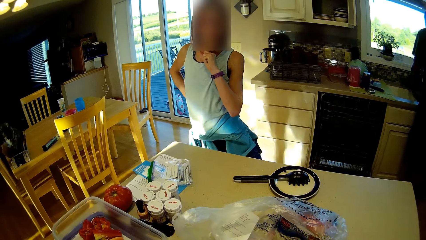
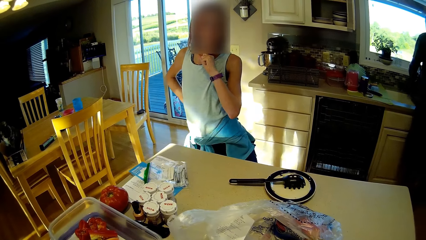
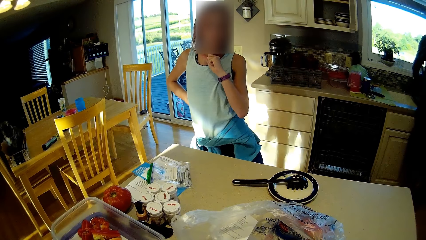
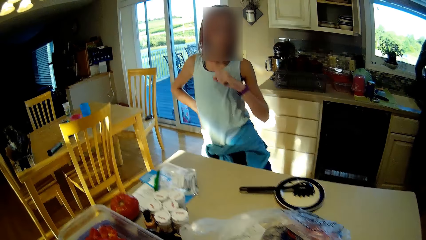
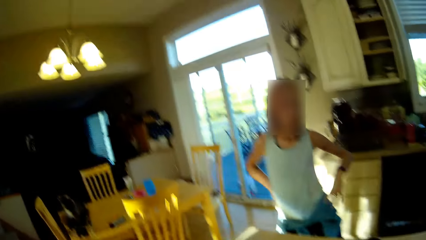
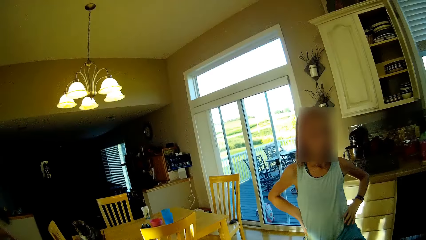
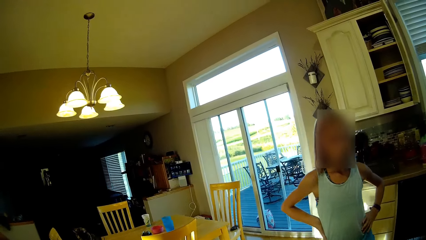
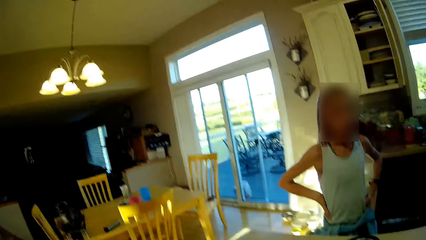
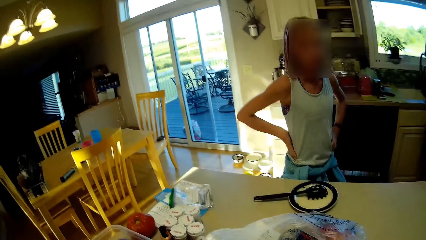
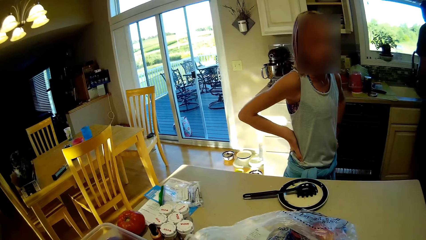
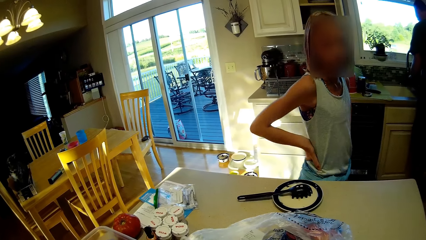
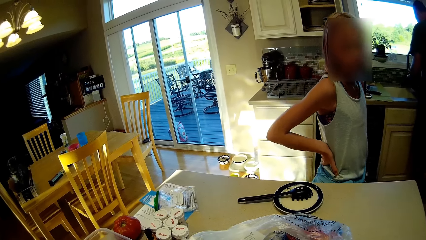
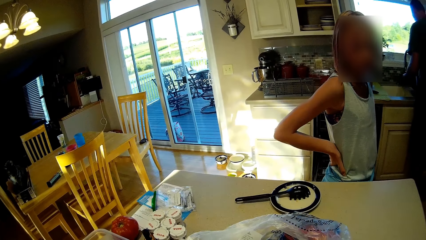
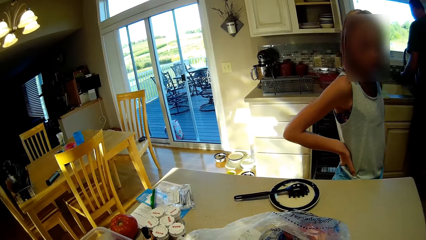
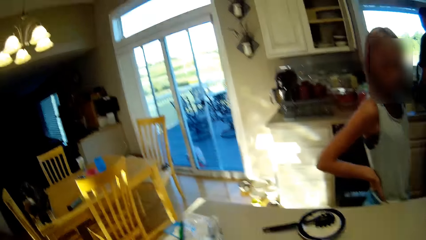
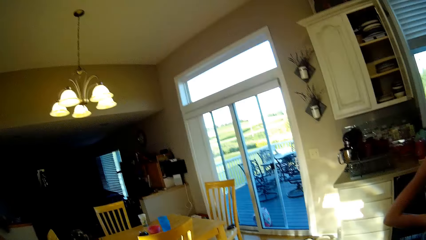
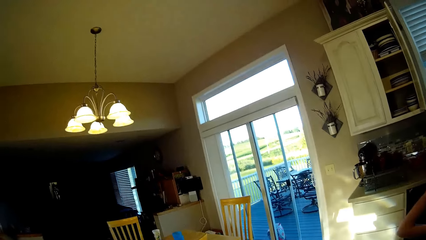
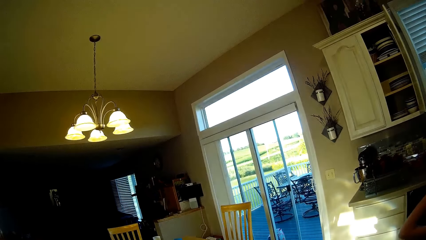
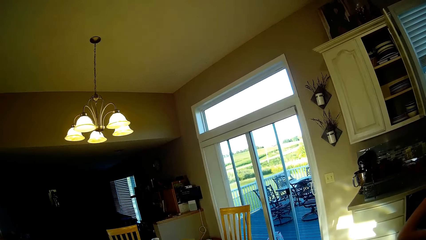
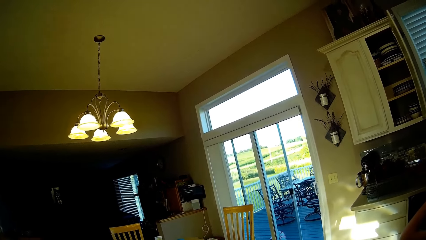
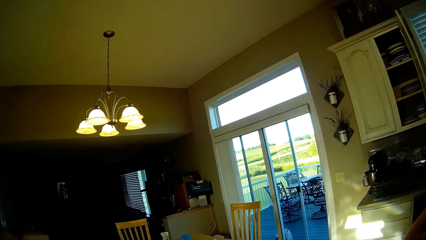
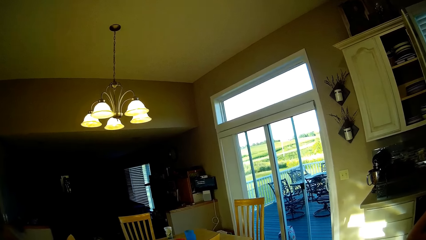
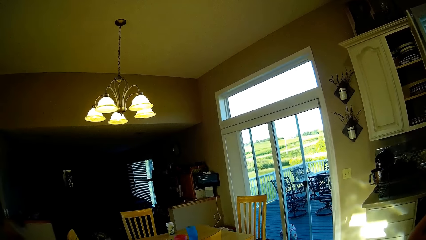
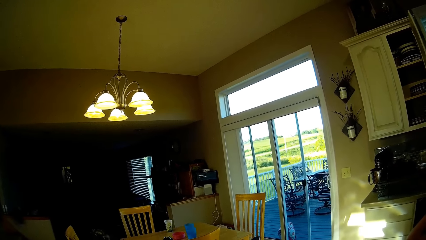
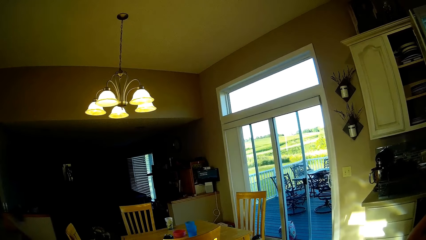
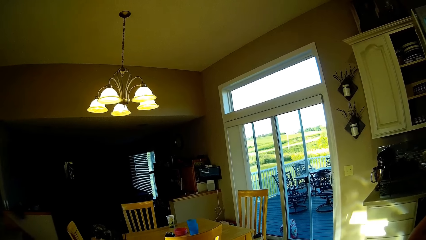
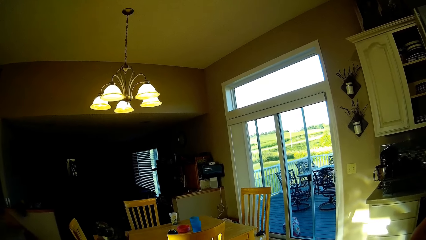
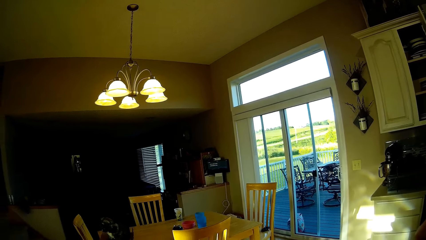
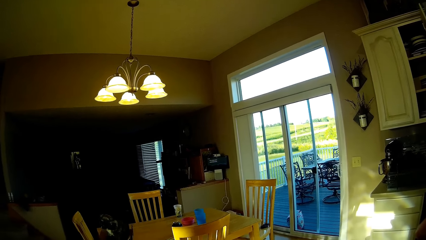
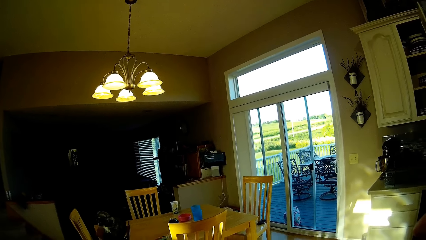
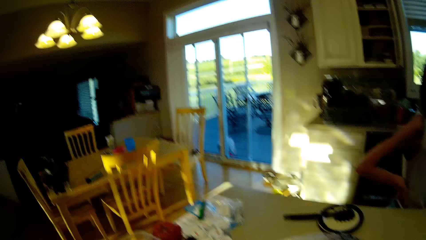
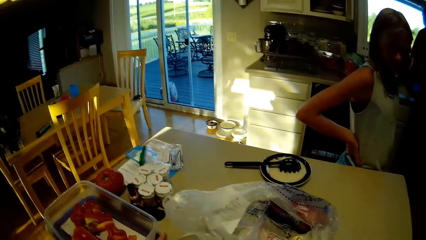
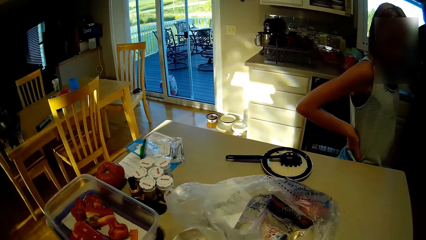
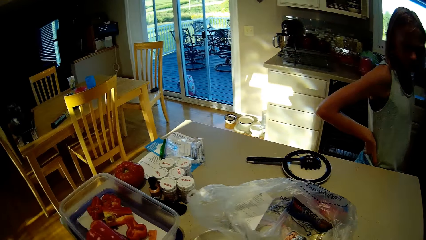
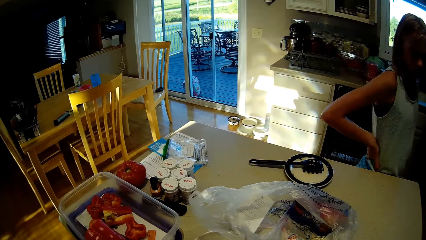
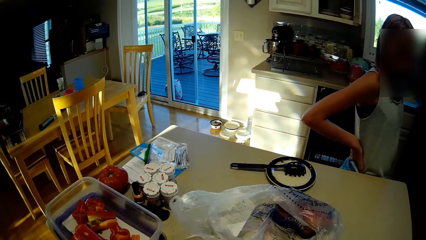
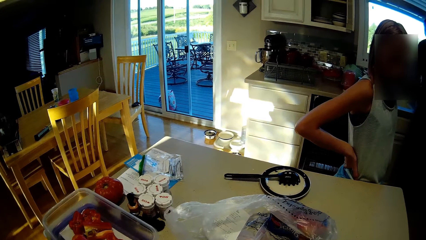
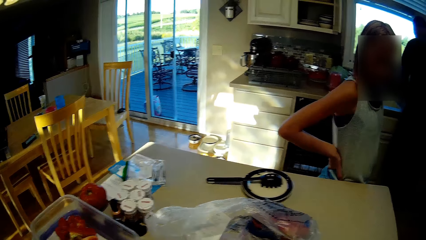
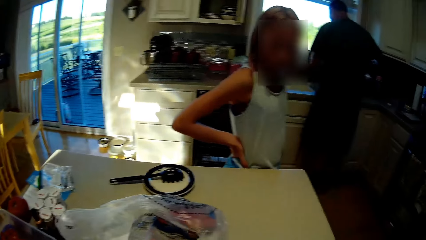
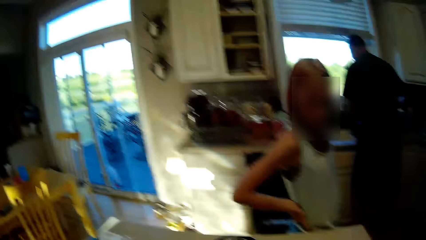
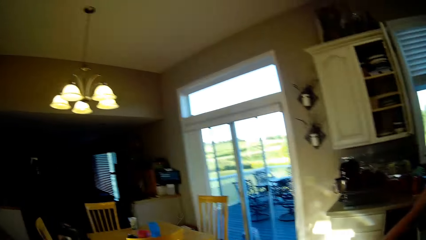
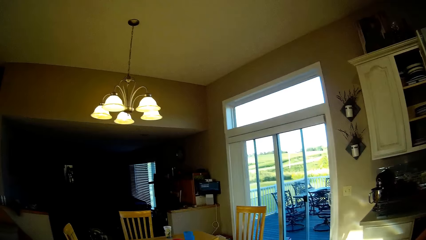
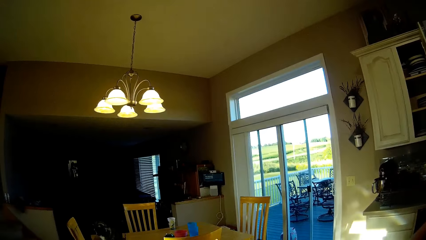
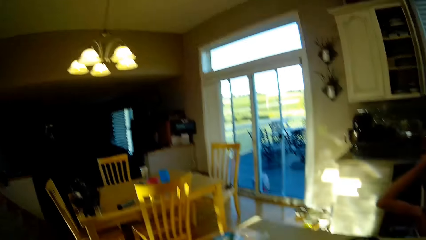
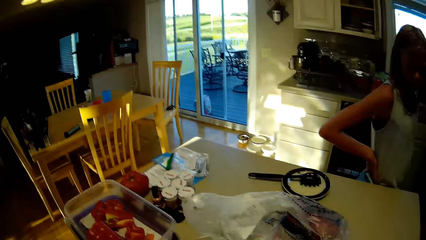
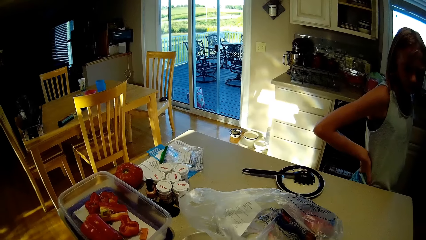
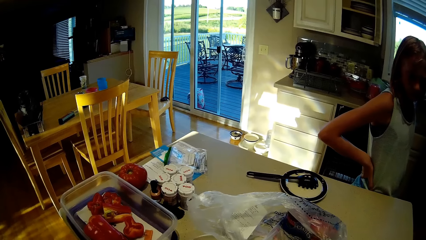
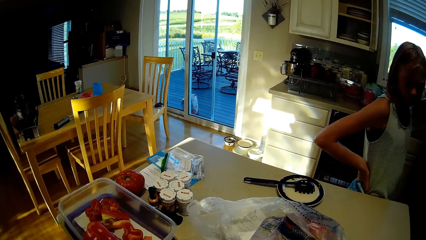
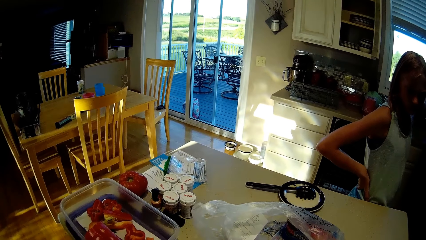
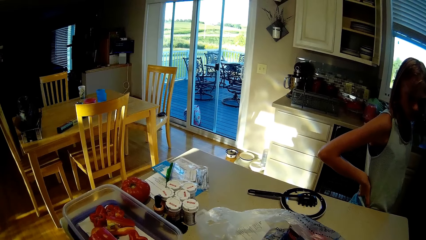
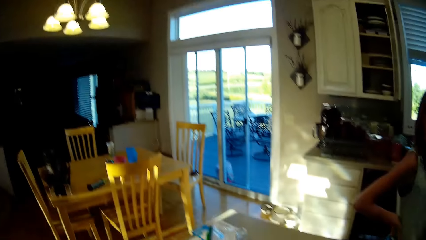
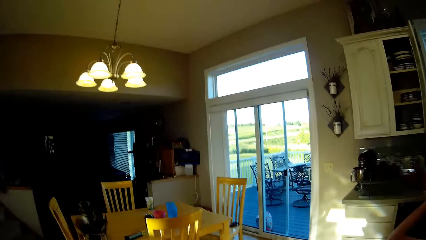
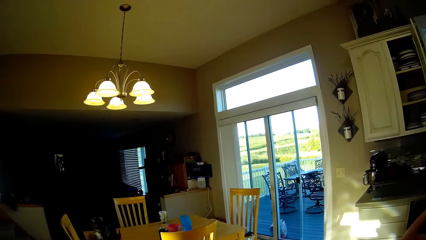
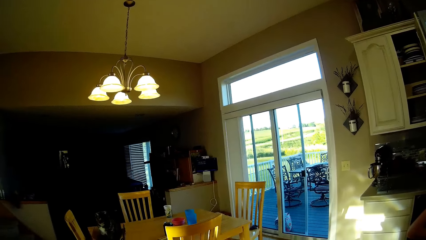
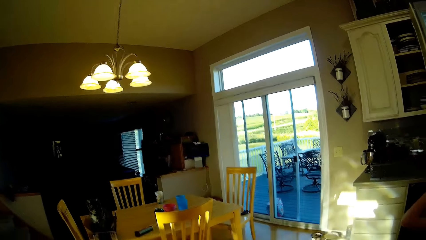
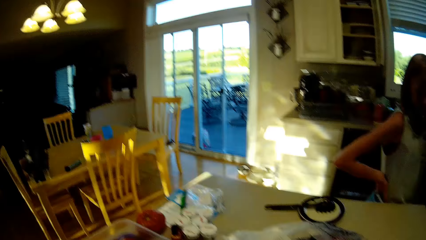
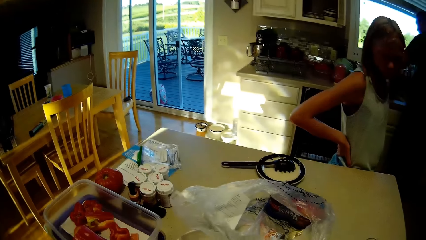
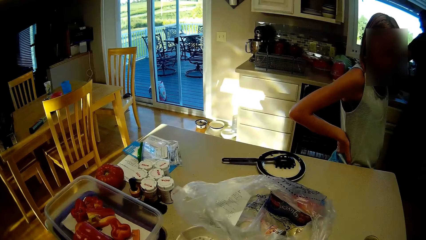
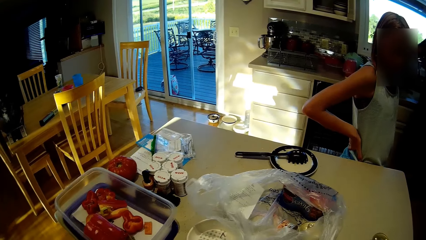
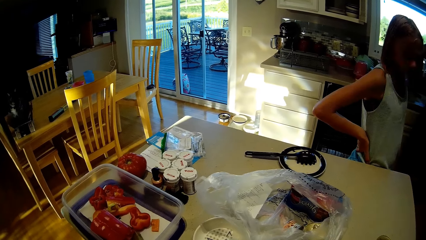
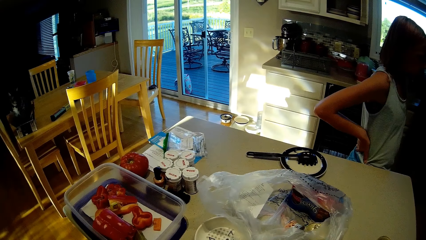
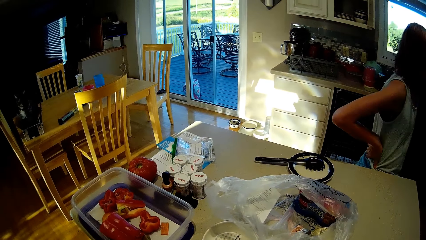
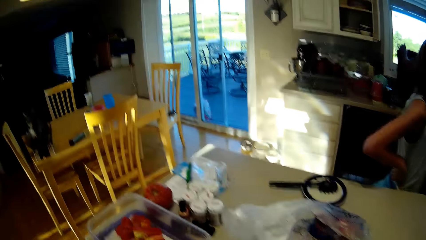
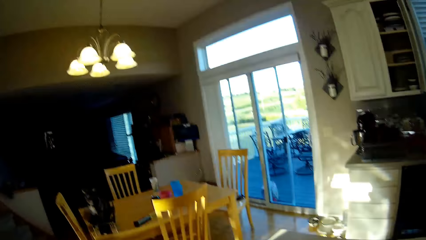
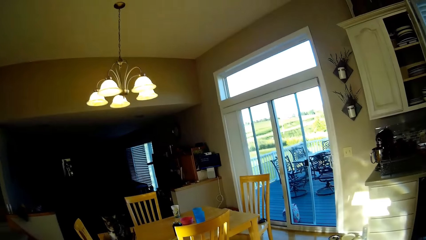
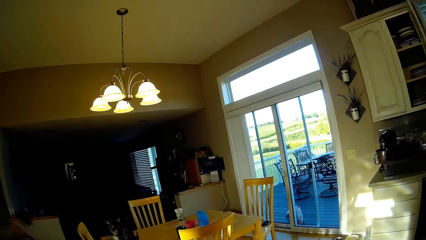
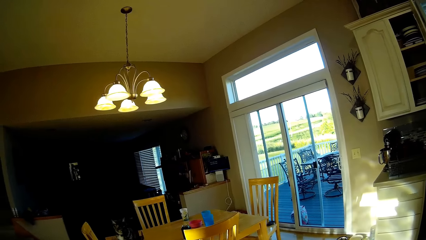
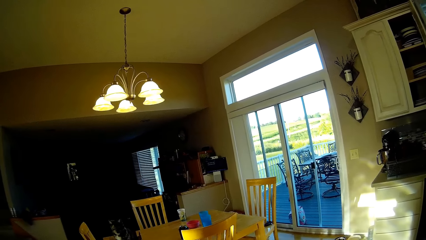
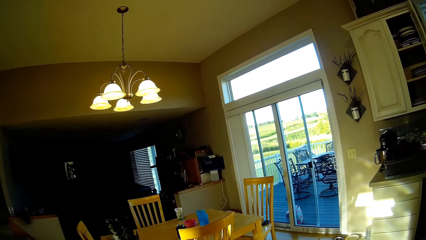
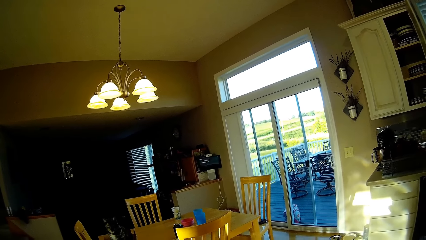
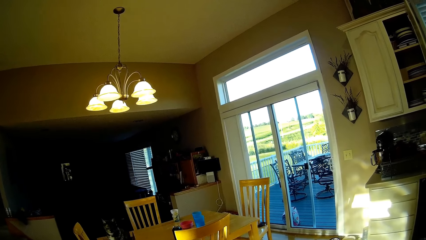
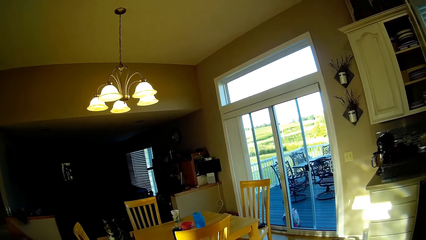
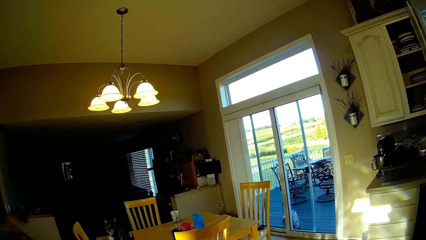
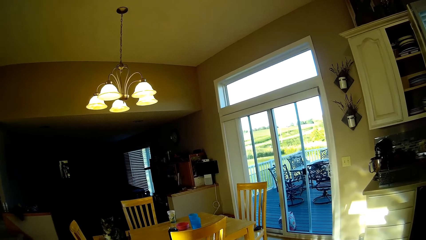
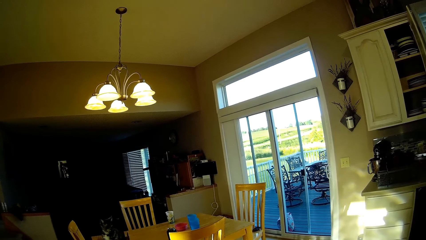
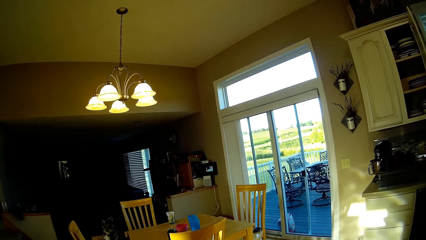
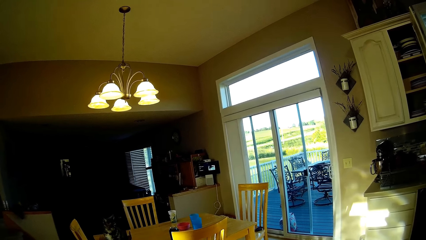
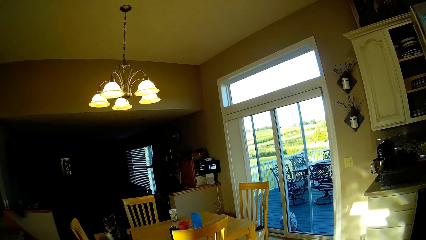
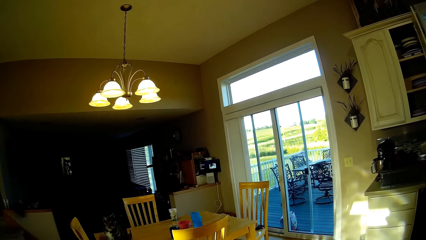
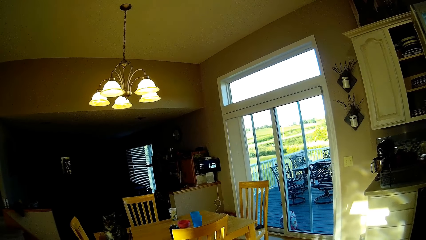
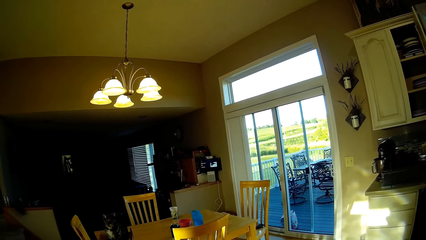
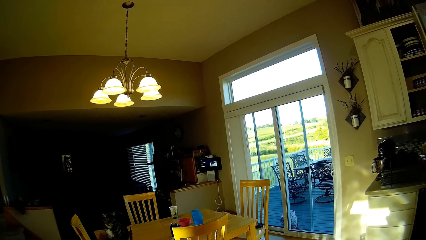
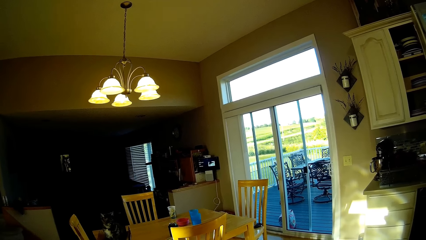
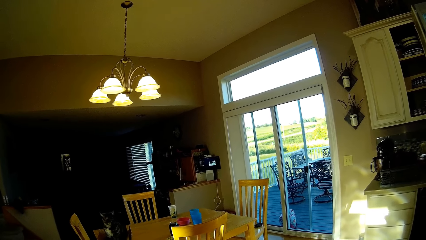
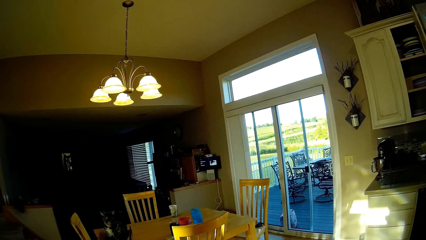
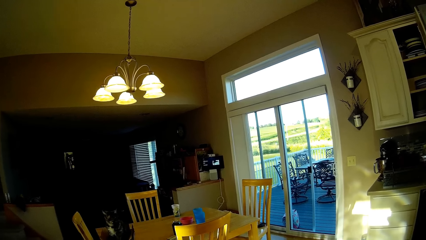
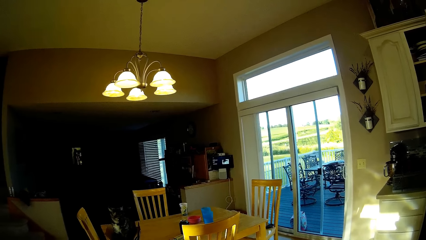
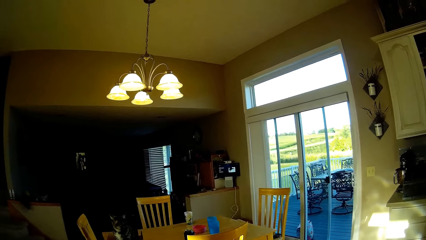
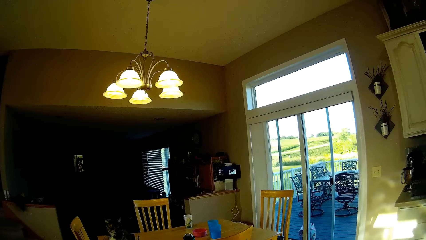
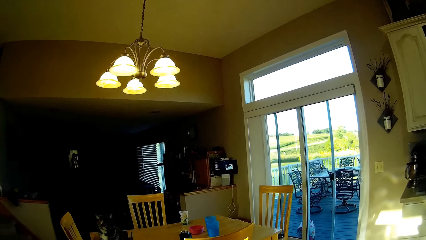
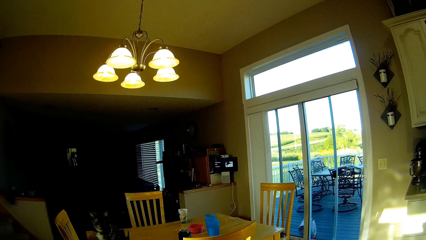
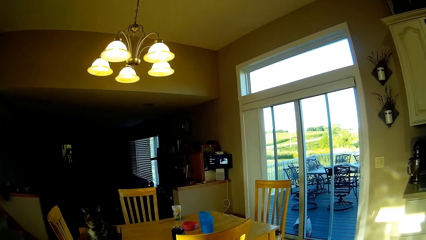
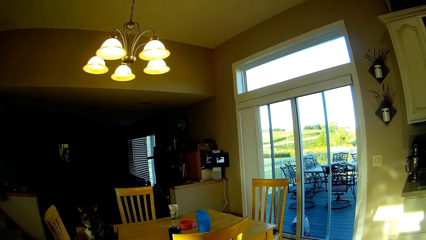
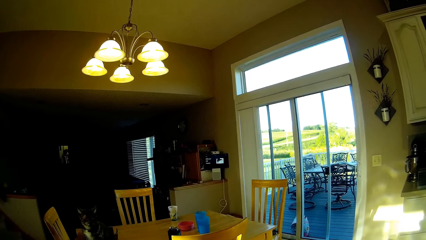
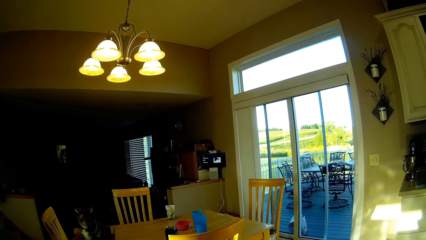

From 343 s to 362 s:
A person walks around the room and looks around. The person walks around. The camera wearer stares around.
